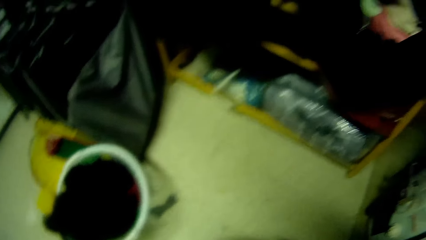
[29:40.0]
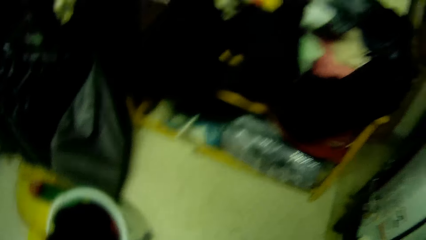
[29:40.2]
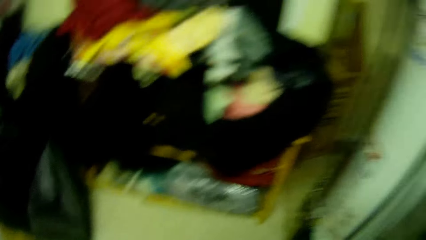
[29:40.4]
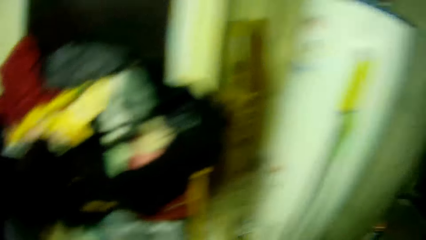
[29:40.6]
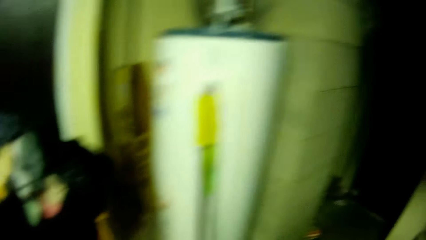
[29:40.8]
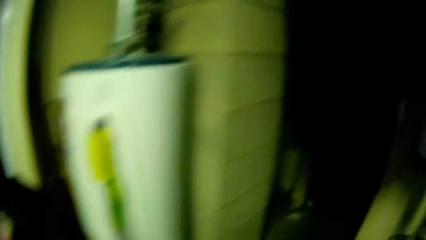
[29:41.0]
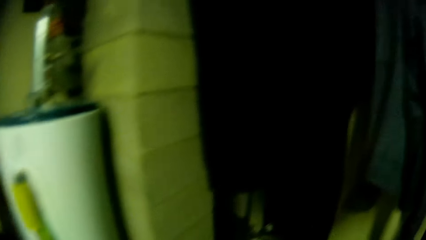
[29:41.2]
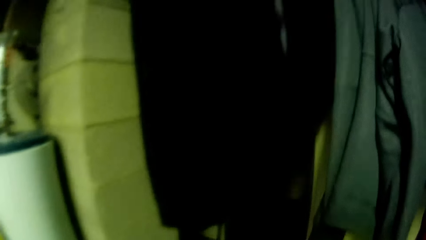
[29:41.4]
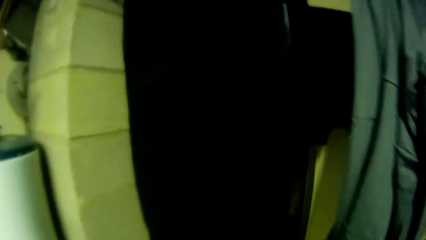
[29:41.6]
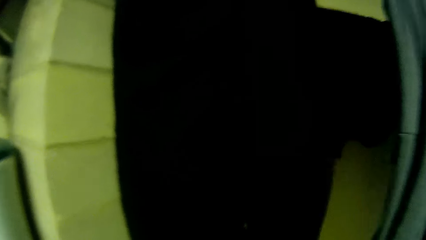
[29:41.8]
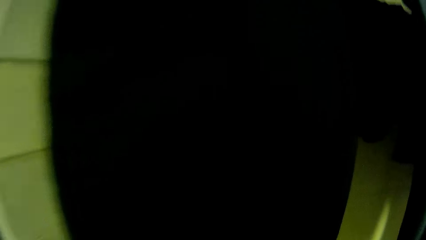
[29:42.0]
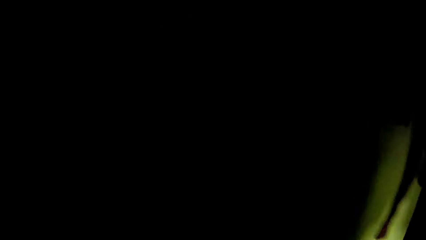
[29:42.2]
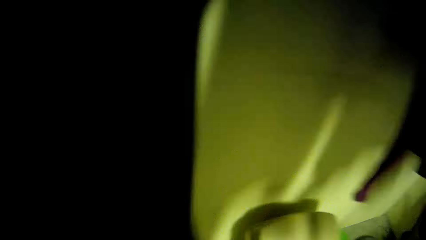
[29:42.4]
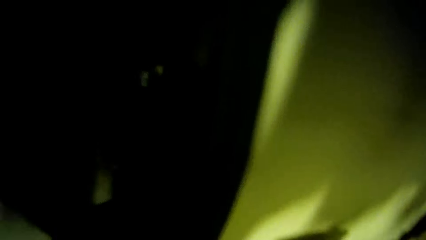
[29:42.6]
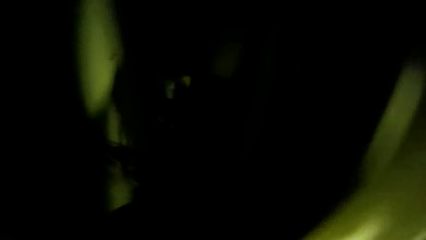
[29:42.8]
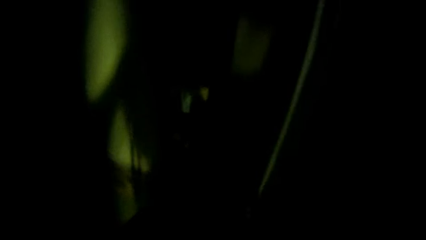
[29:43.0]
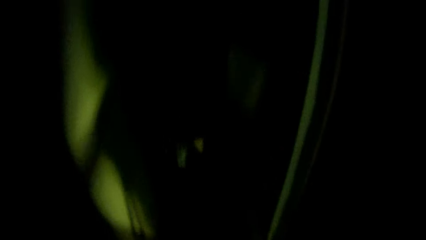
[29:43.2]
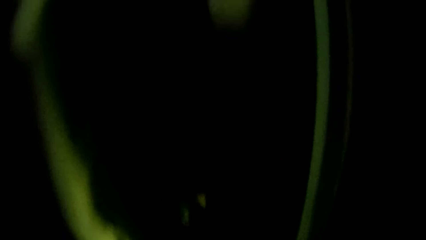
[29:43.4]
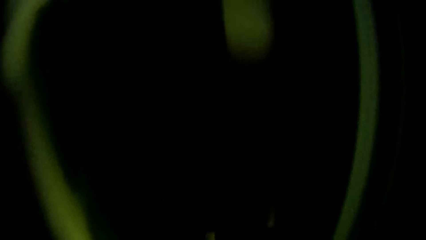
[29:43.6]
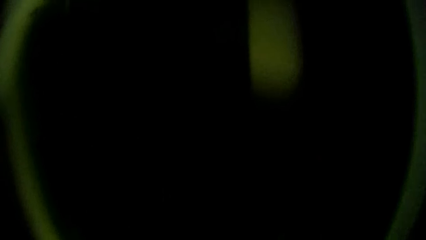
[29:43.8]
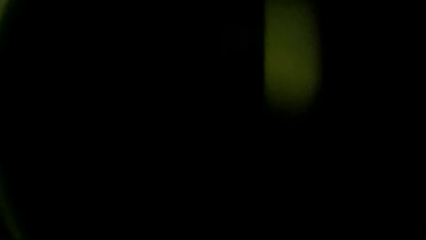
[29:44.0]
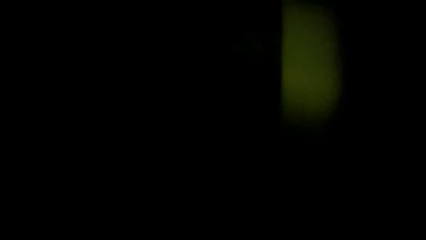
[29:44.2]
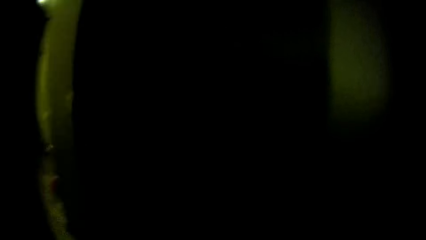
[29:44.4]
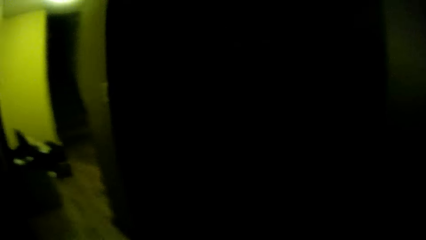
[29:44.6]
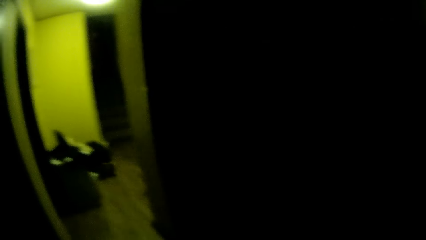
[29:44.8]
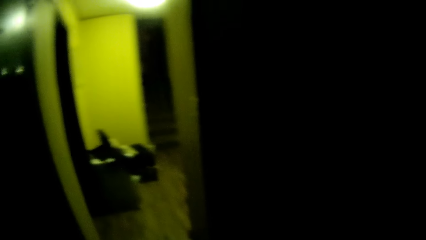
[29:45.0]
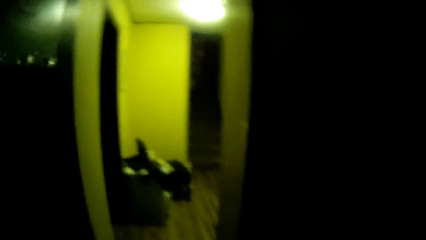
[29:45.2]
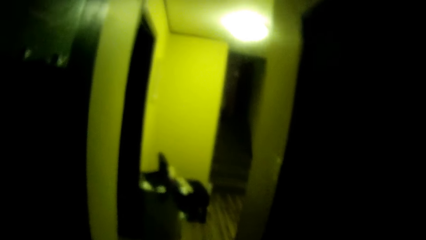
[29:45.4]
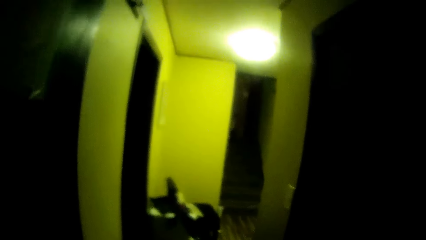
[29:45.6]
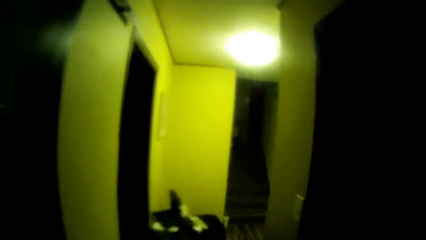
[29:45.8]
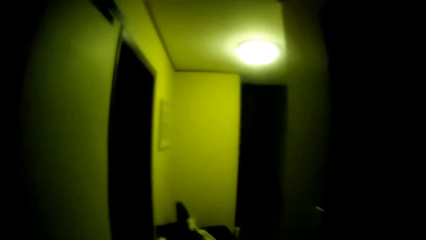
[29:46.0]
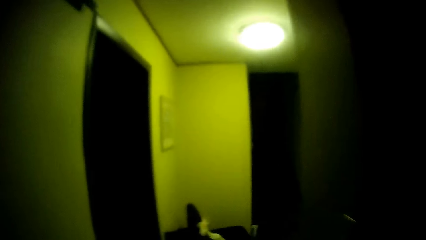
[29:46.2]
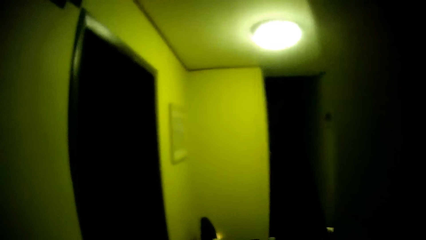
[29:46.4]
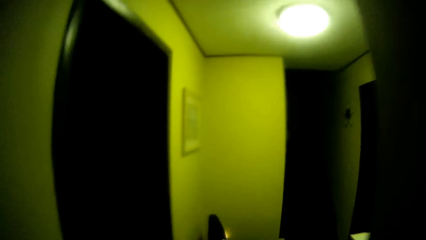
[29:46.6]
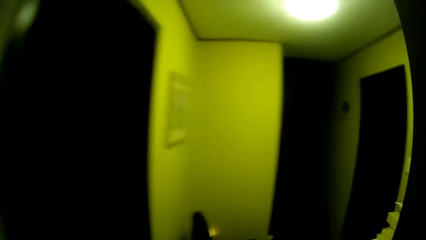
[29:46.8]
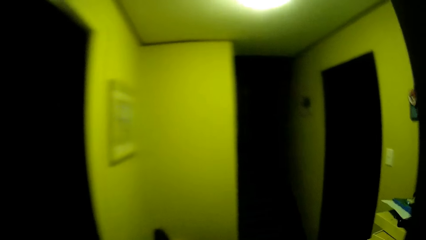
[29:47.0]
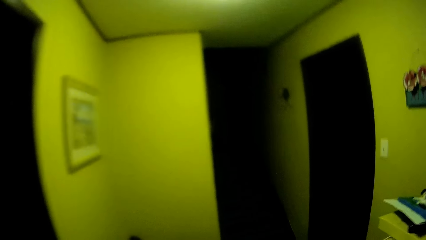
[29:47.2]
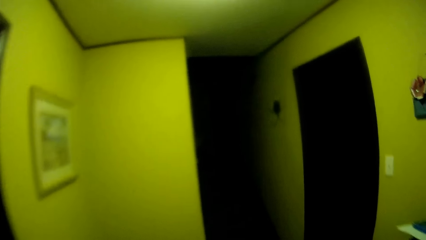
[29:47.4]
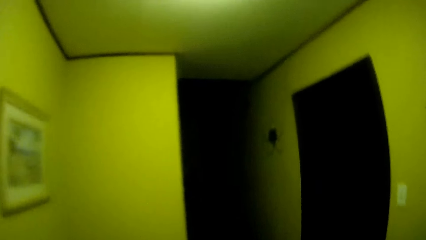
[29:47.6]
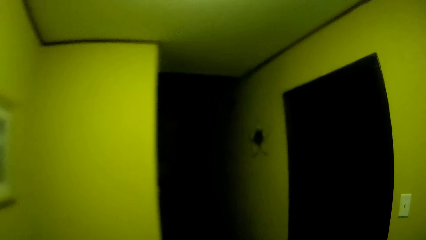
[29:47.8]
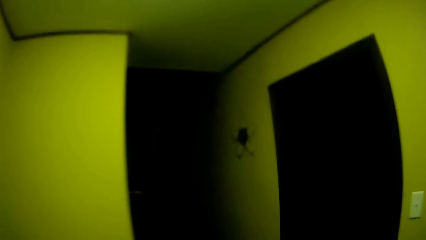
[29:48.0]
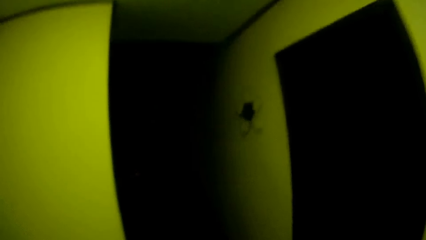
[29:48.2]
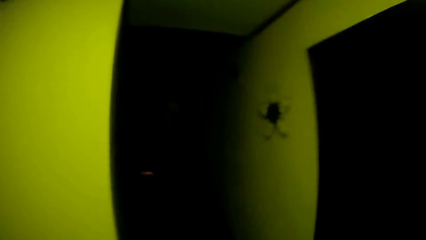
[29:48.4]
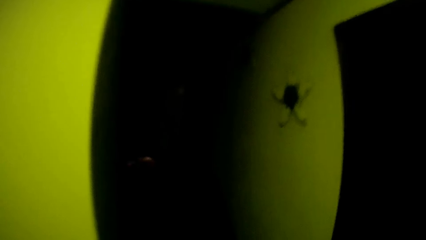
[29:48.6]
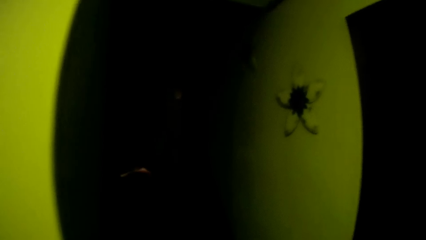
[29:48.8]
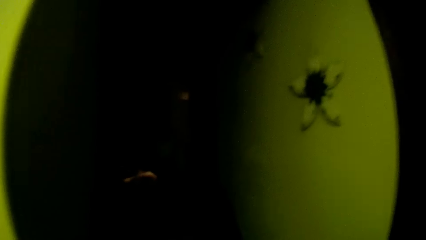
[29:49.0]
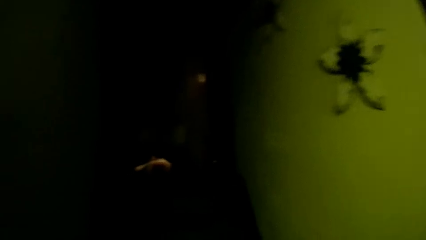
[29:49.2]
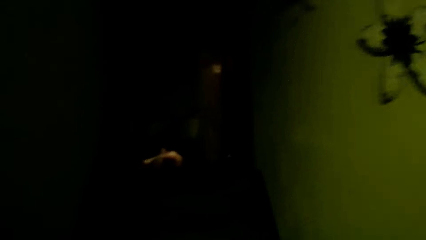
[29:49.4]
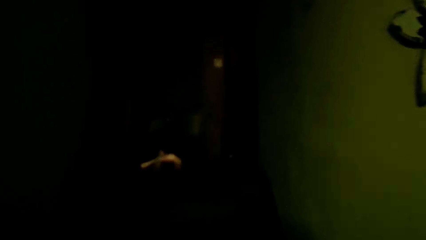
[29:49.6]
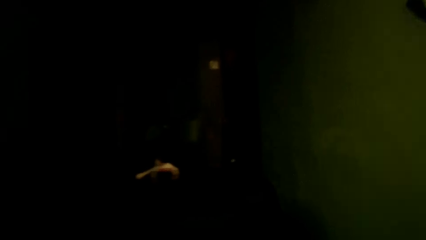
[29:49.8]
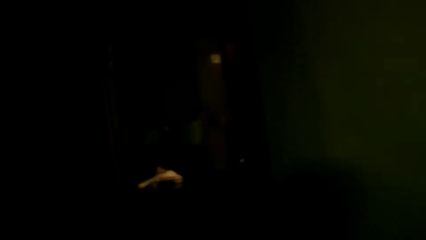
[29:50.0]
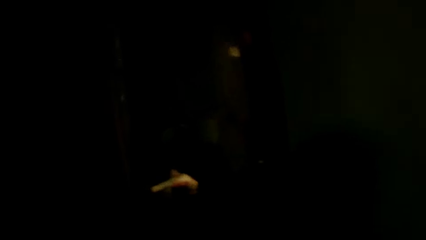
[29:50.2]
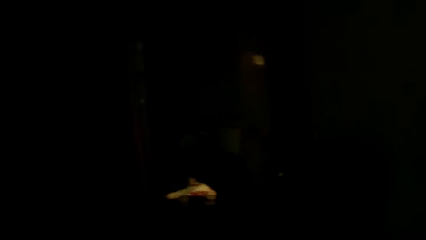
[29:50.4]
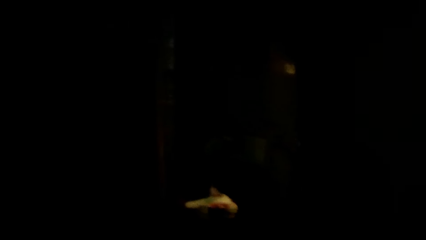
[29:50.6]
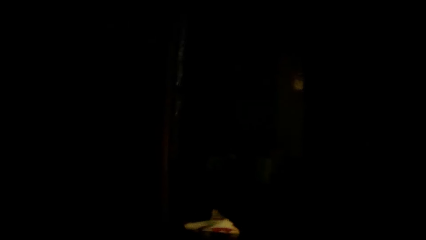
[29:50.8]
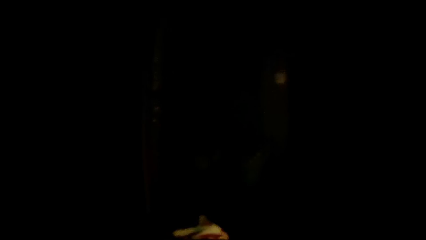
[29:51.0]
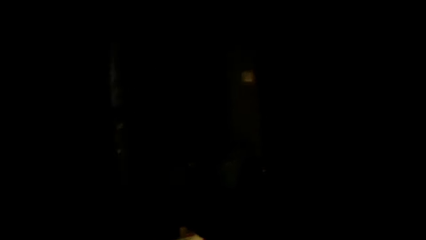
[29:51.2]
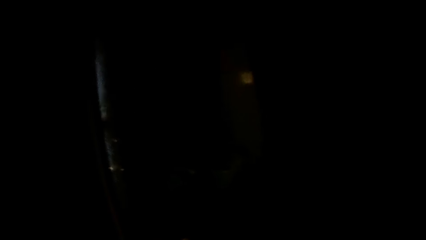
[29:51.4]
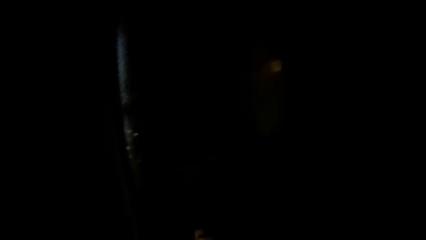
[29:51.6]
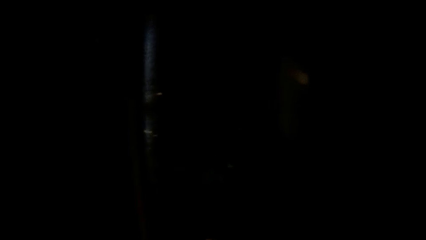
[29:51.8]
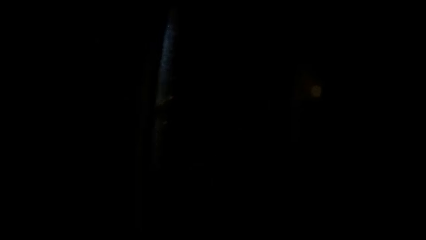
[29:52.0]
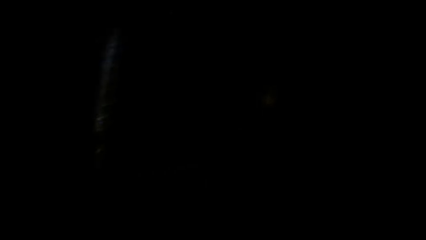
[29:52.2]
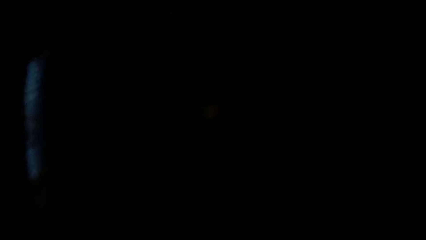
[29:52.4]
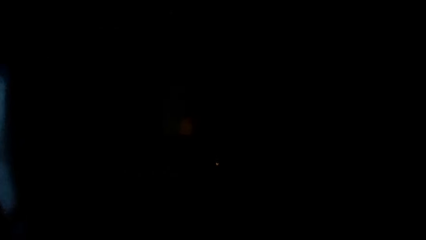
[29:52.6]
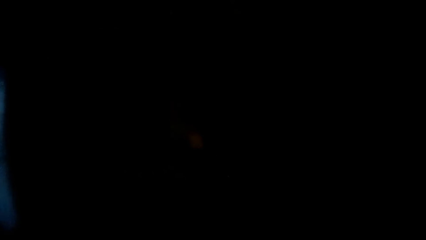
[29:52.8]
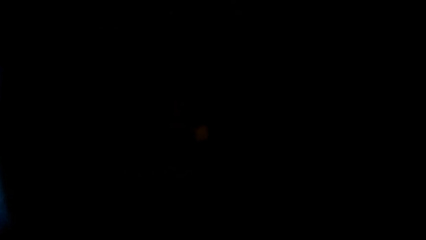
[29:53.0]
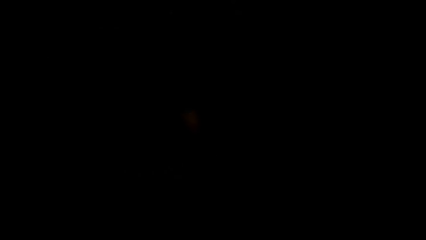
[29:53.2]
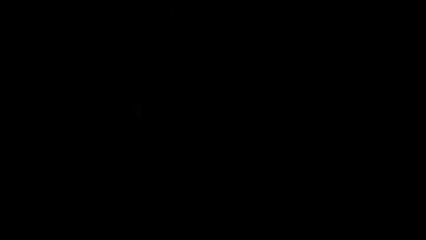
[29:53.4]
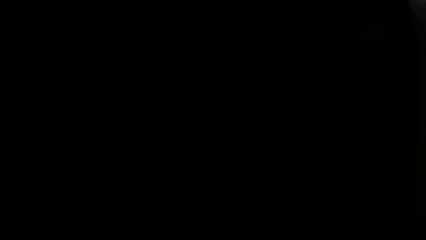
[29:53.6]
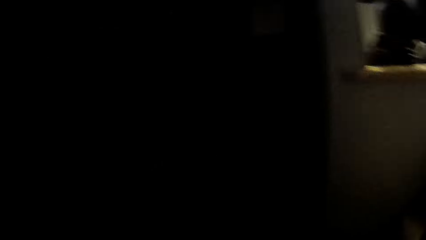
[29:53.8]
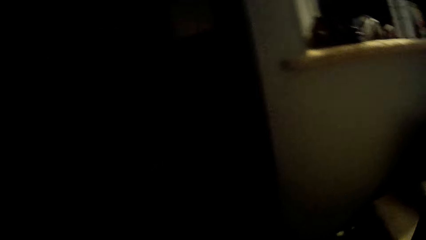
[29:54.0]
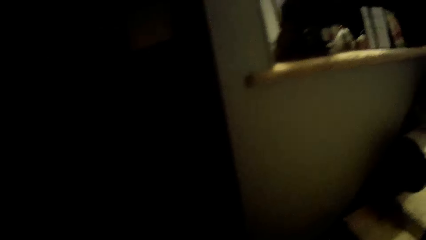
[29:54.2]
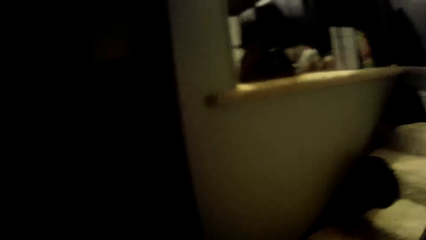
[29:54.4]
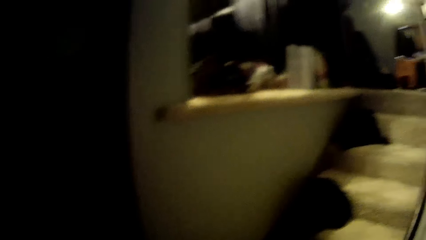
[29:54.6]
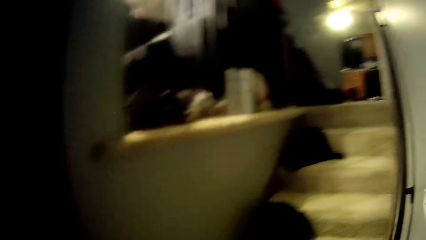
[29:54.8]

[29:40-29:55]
The camera wearer moves around.
